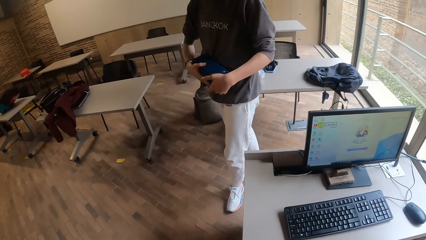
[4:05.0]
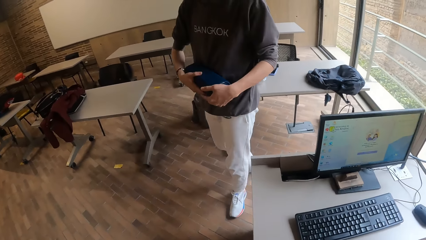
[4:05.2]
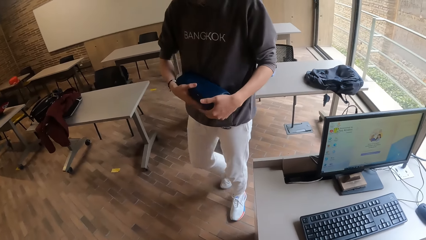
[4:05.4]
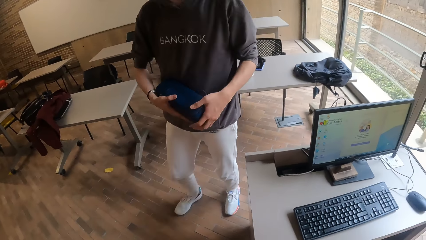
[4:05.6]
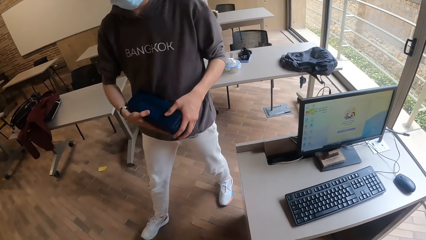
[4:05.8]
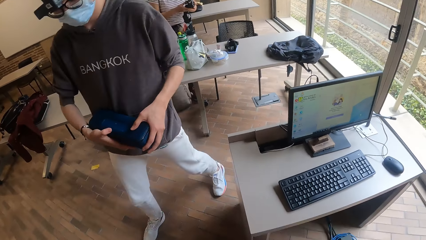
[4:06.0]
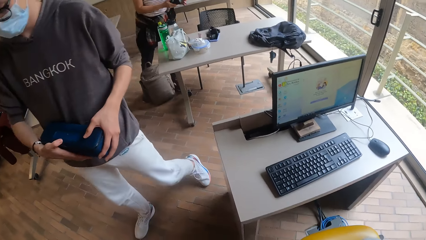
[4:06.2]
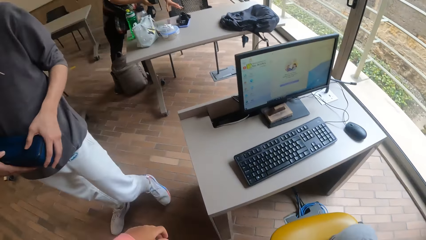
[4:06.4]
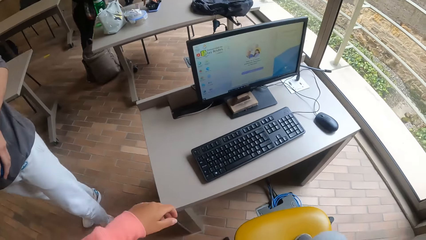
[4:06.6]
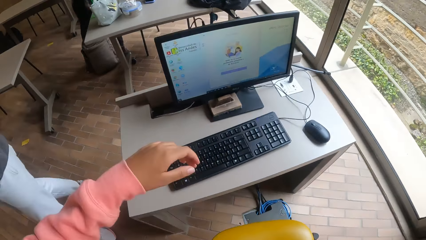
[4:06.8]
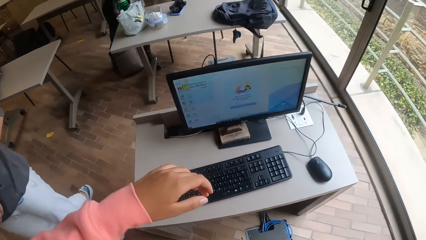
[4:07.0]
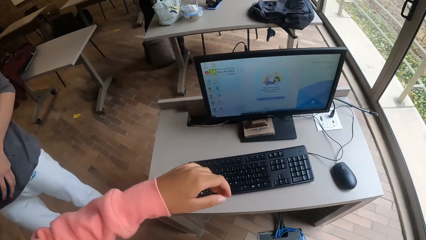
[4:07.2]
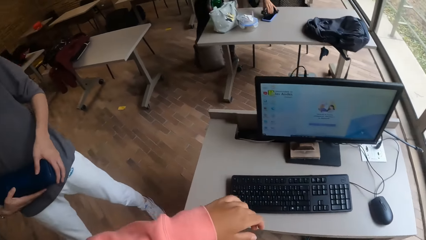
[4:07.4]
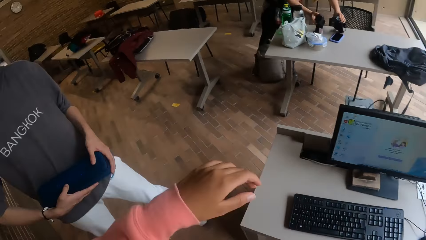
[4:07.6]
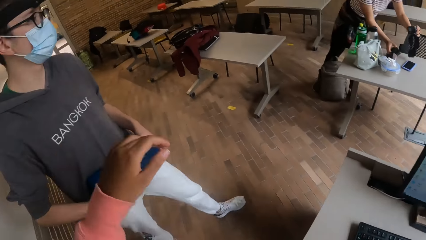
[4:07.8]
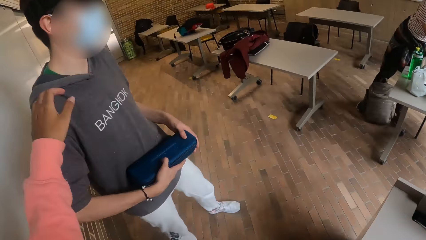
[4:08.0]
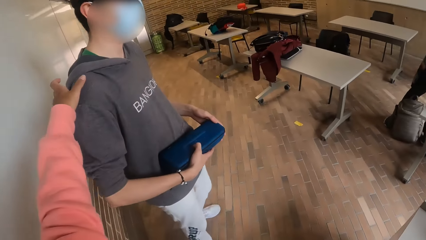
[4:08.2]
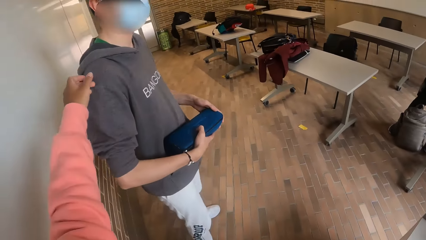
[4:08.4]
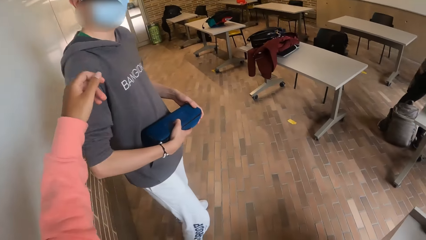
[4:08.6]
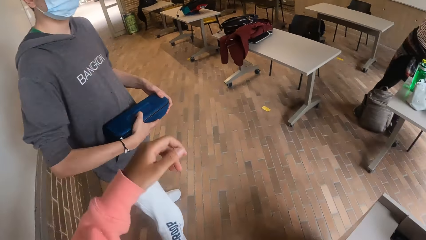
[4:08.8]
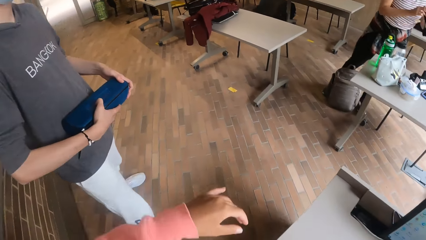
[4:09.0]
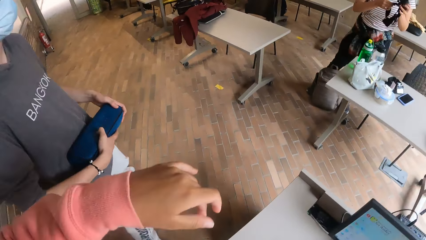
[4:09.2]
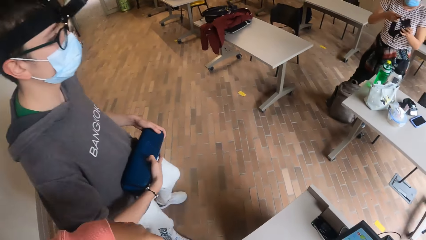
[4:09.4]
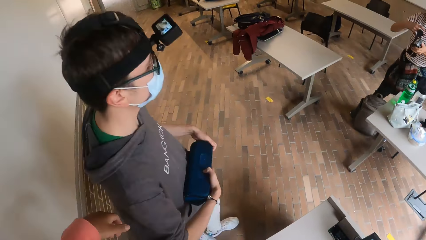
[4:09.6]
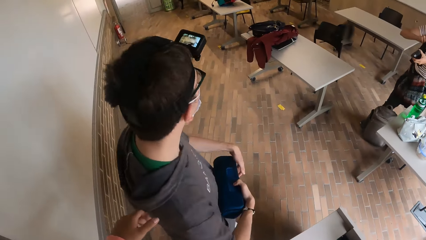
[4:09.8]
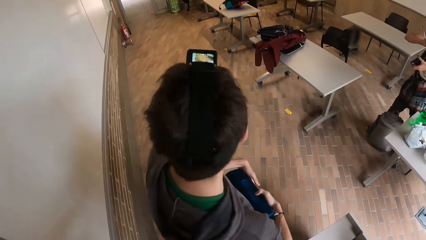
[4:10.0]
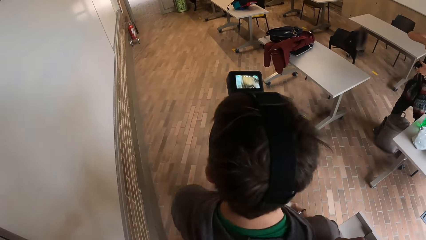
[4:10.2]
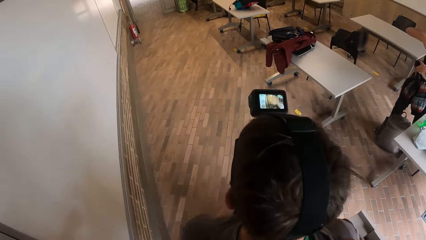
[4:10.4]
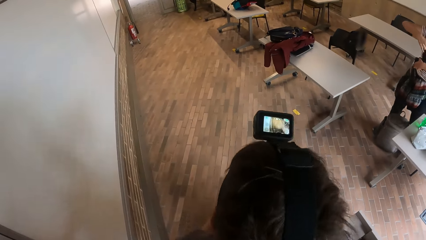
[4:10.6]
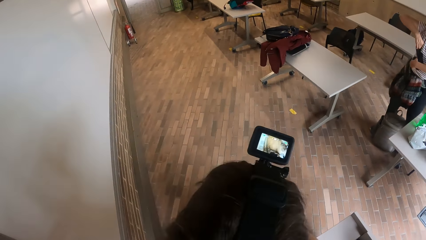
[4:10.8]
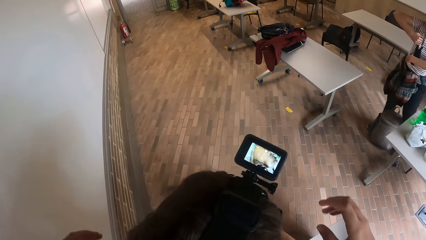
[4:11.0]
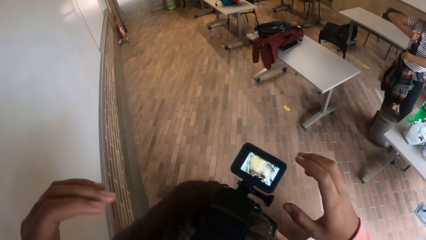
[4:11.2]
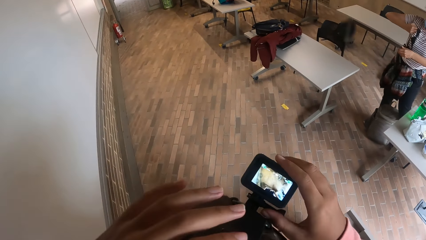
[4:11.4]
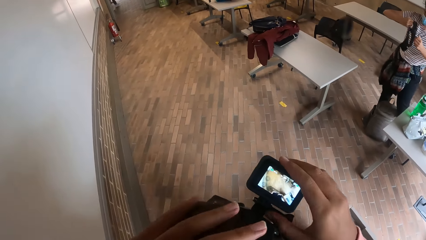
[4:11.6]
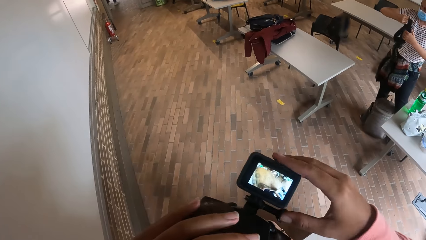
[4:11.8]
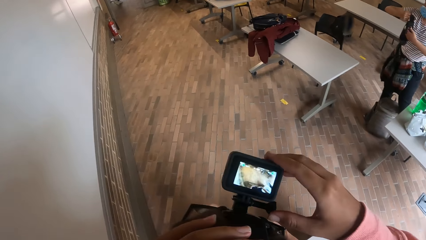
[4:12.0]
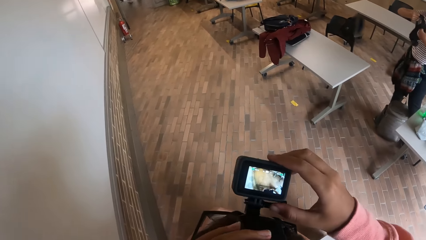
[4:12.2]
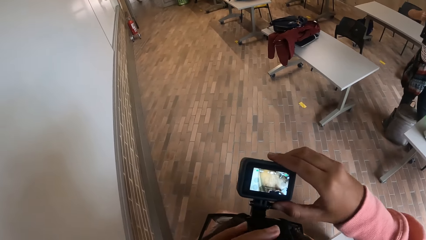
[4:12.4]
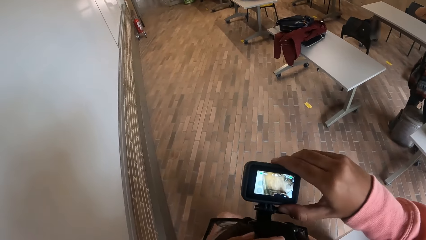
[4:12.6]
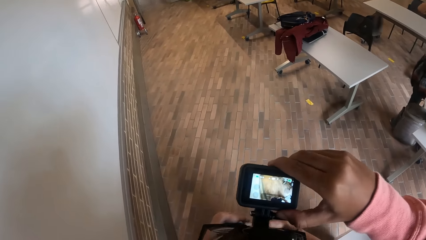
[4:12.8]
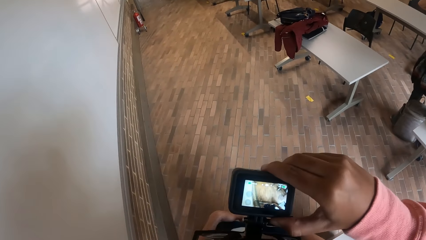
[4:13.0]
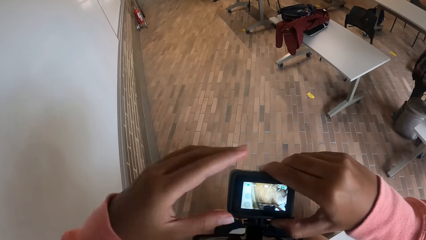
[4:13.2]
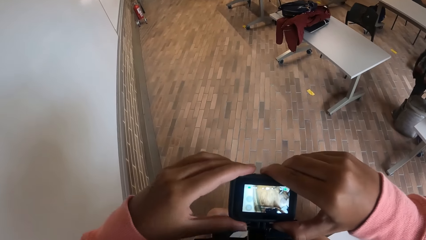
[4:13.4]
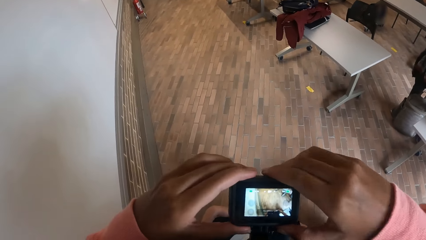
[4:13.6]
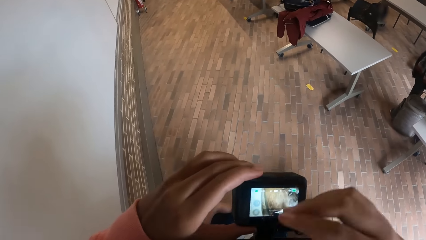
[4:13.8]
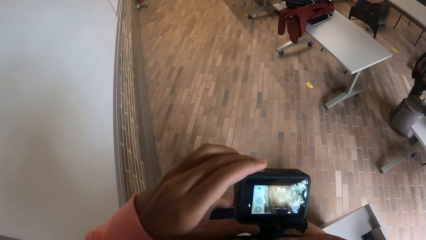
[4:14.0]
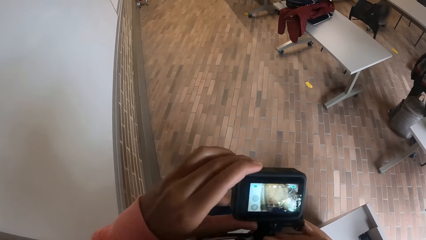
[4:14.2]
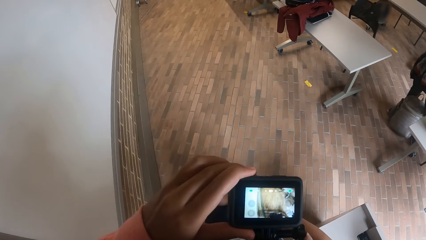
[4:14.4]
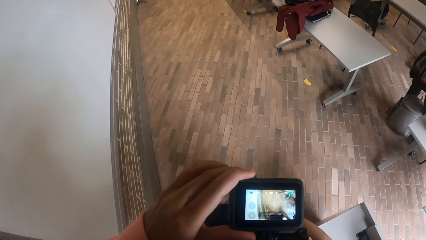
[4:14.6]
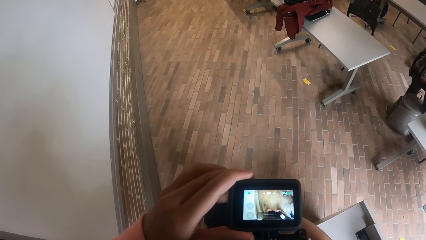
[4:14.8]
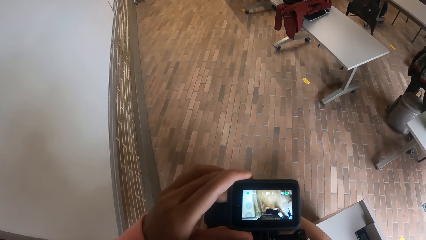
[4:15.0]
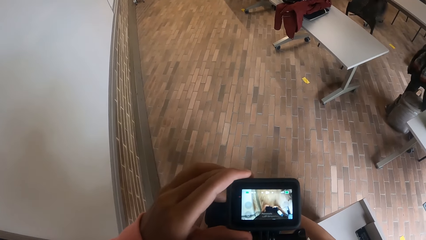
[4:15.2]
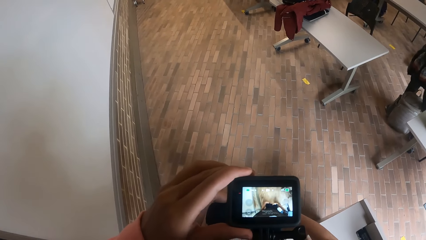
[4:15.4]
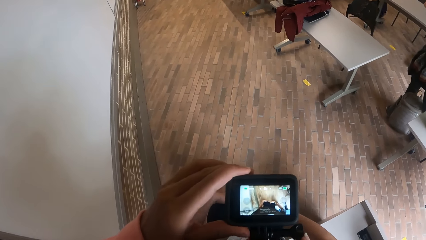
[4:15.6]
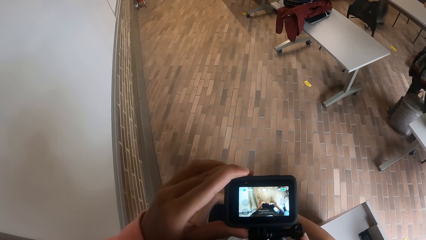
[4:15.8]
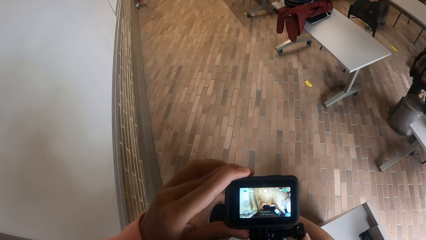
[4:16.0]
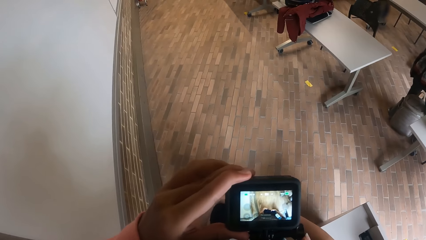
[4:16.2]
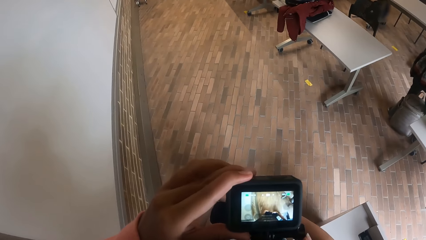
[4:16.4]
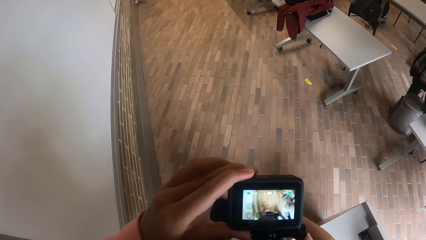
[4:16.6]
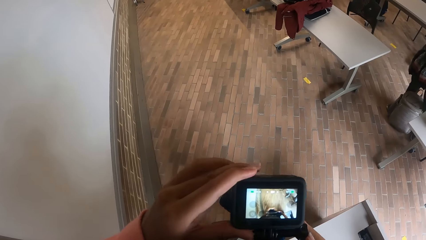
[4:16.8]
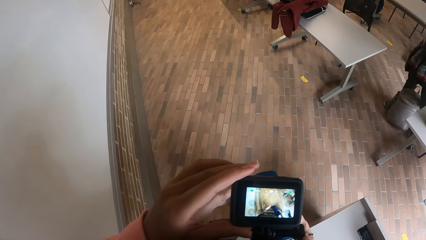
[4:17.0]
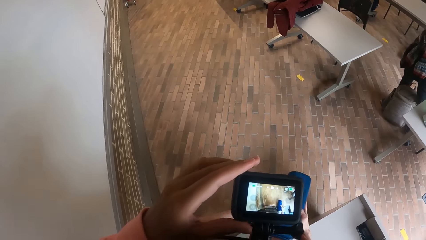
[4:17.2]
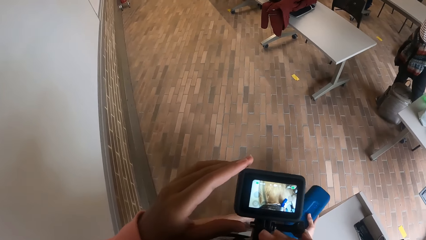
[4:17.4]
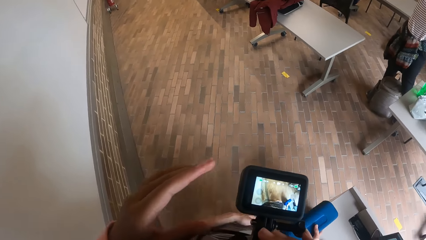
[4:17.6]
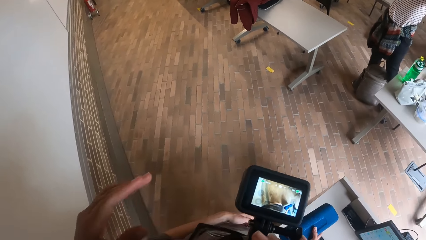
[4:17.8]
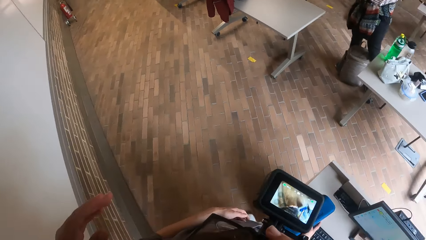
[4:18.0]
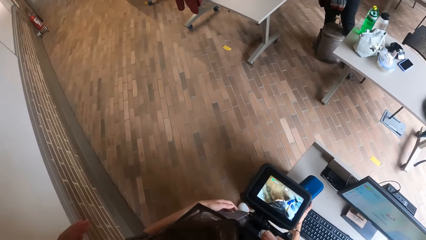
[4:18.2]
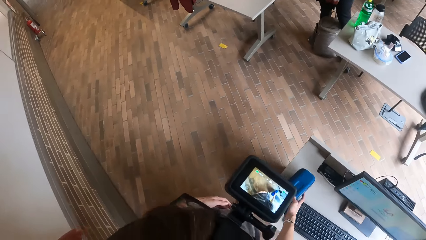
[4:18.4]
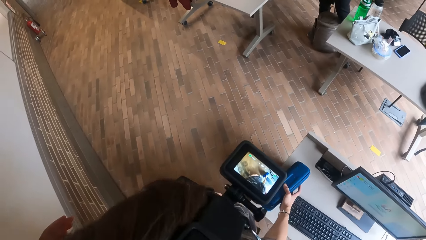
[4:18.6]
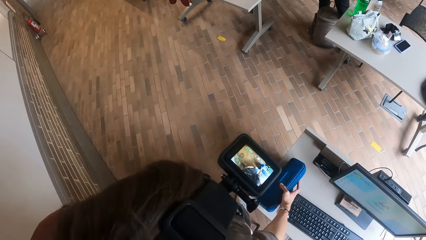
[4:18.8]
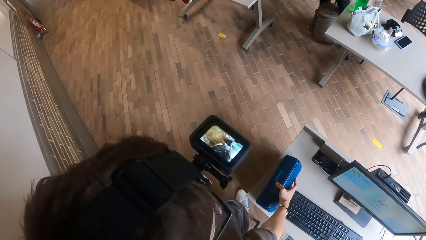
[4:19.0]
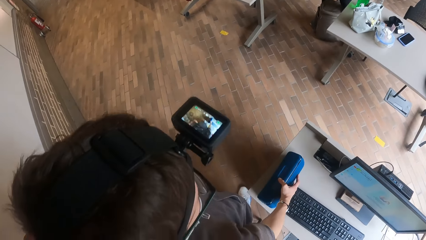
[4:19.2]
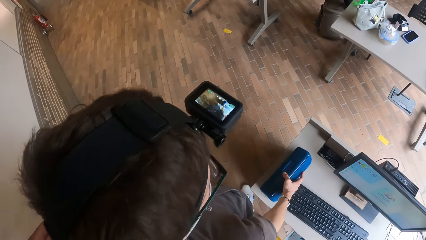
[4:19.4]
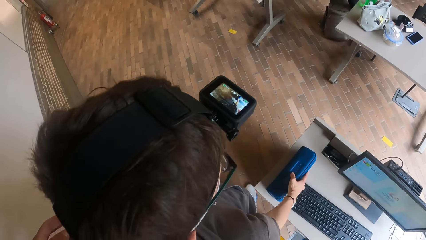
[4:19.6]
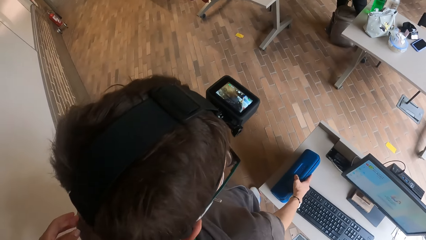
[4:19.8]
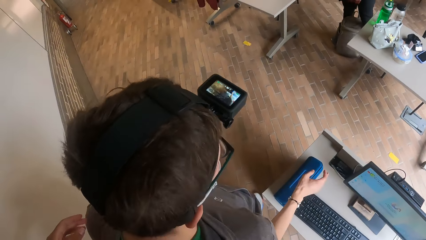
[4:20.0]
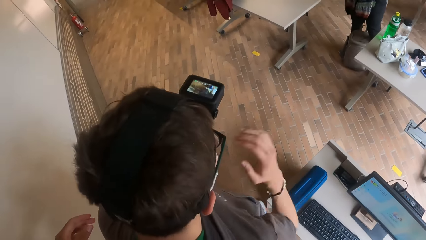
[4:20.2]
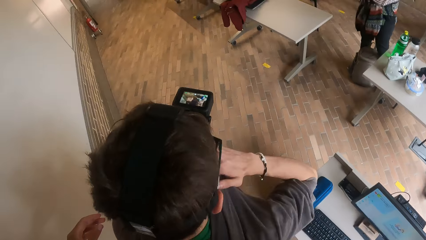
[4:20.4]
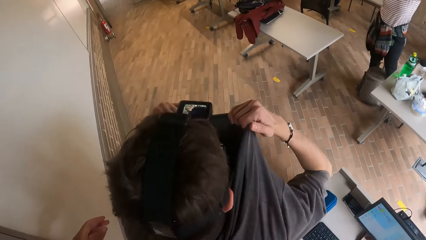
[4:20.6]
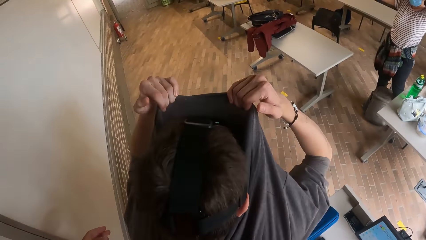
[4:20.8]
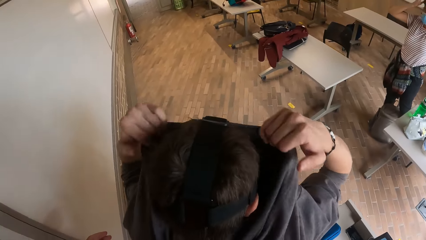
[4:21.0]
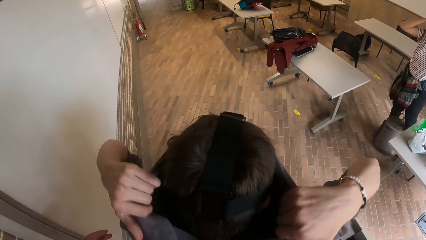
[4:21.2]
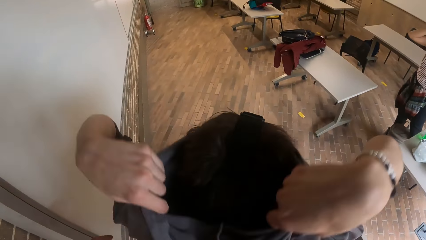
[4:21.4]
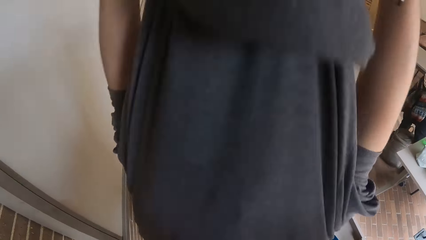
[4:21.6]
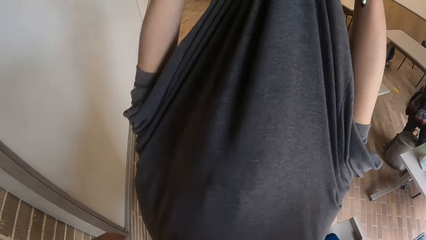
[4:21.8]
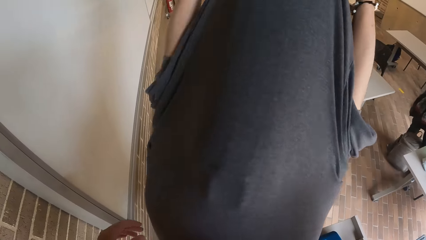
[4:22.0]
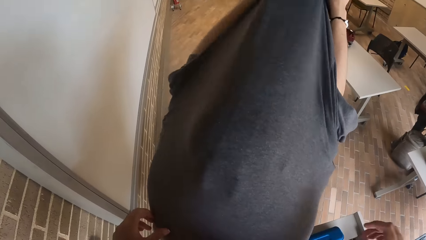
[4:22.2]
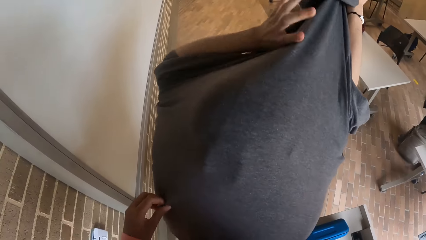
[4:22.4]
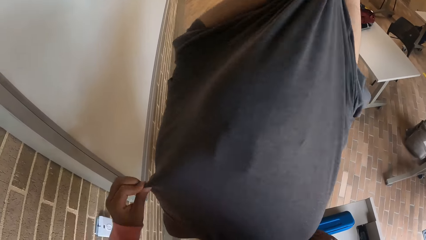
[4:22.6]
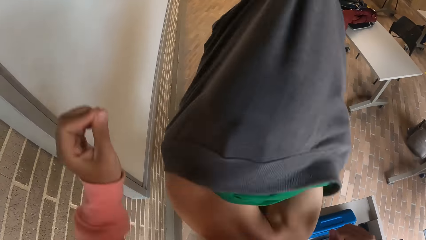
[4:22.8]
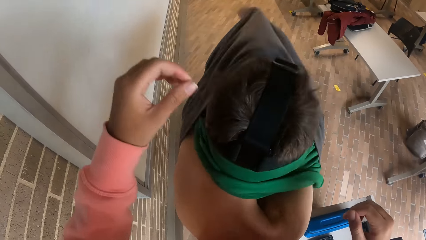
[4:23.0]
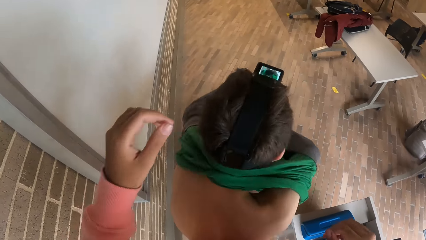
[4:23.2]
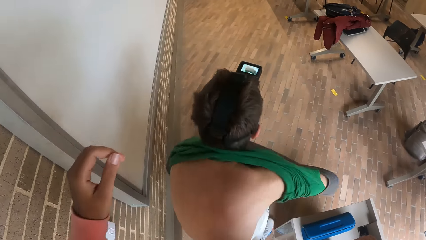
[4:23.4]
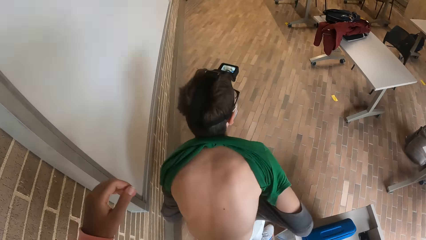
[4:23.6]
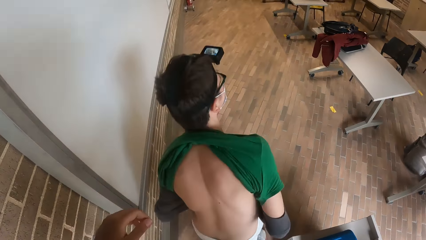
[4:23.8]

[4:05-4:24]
The man wears the camera. The camera wearer adjusts the head camera on the man's head with both hands. The man drops the Bluetooth speaker on the table with his right hand. He pulls his pullover with both hands, holds his sweater and removes the sweater.
